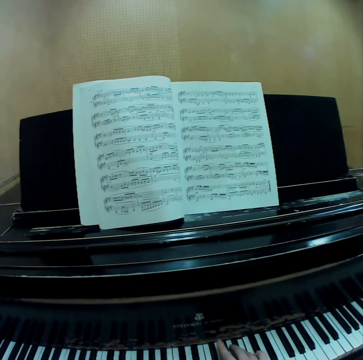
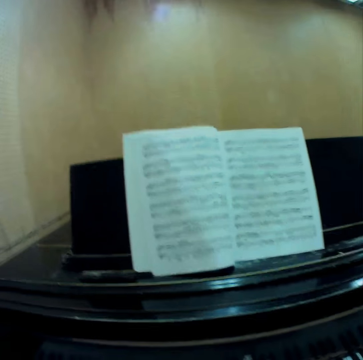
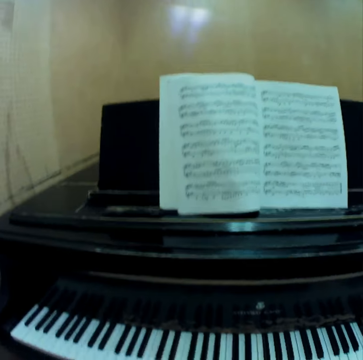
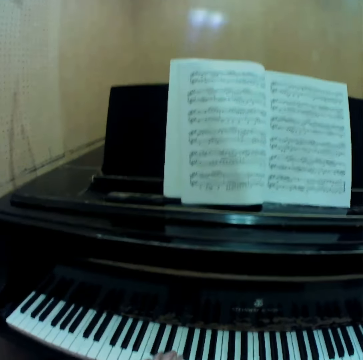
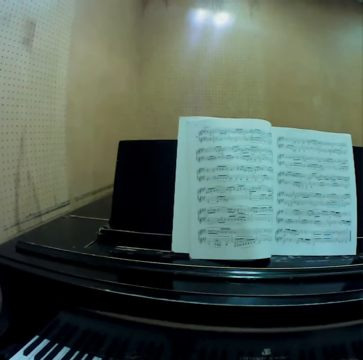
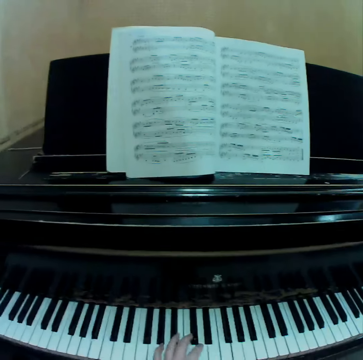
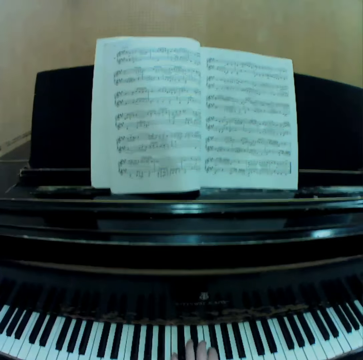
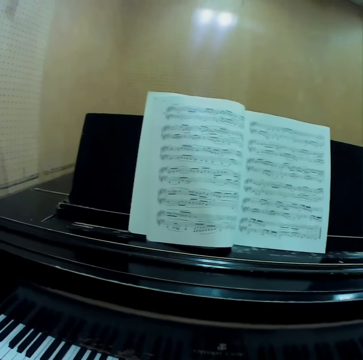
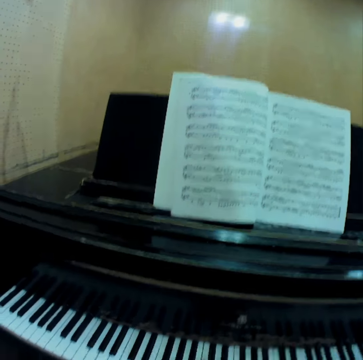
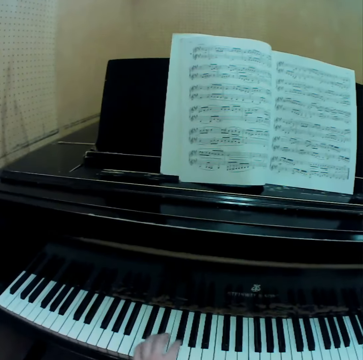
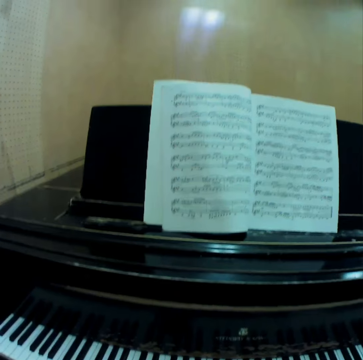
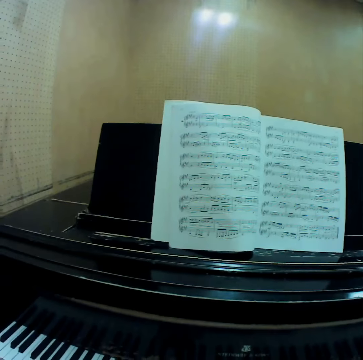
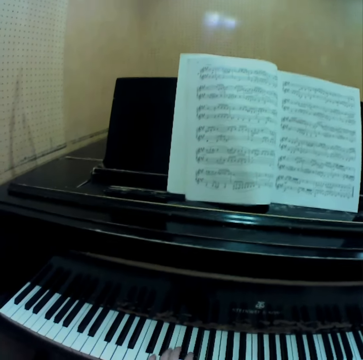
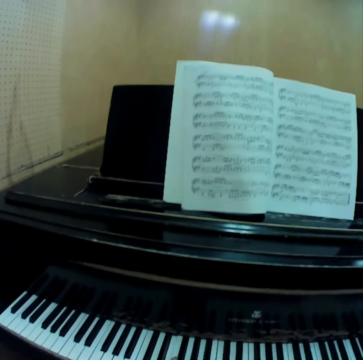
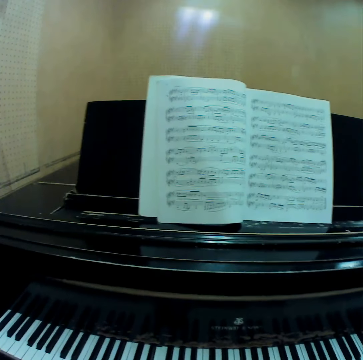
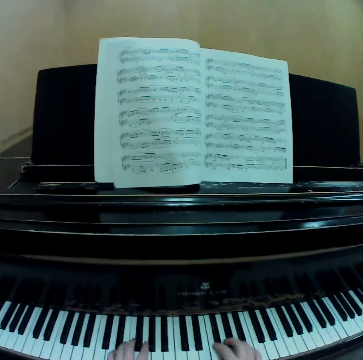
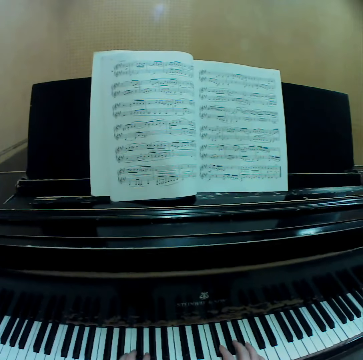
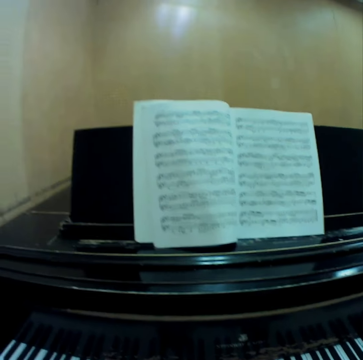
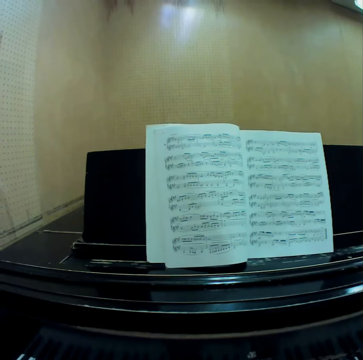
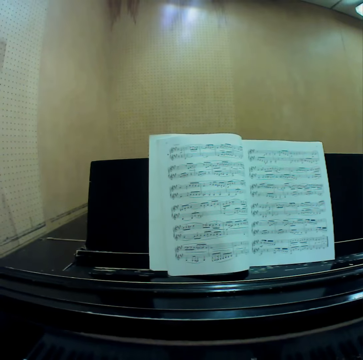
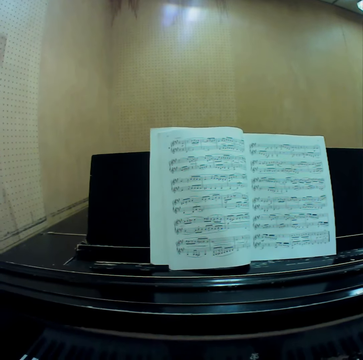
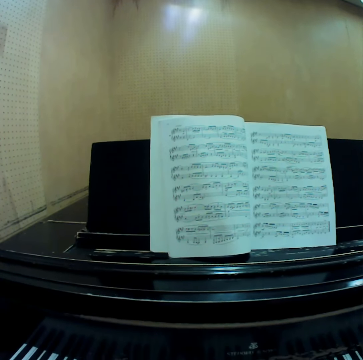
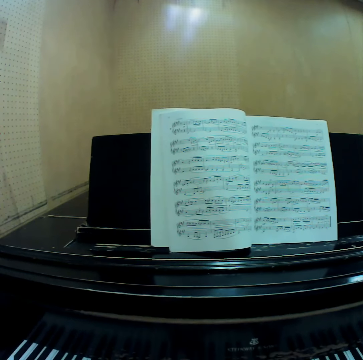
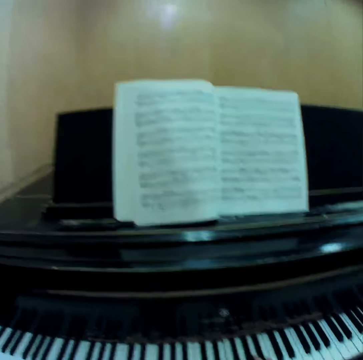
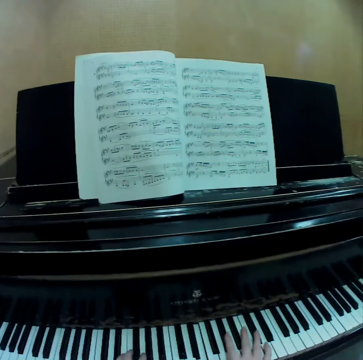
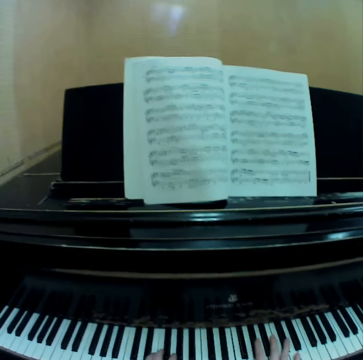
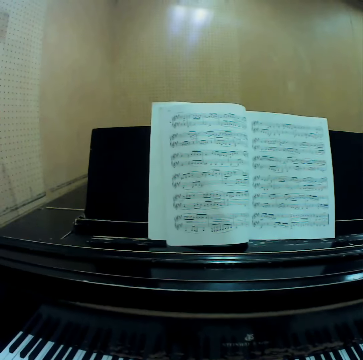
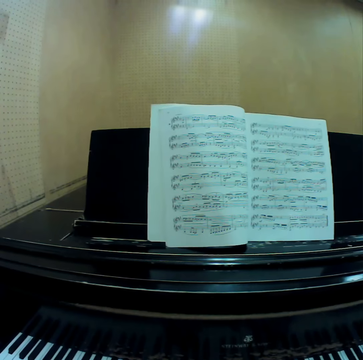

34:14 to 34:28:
The camera wearer stares at the pages of the book. She places her left hand onto the keyboard of the piano. She places her right hand onto her right thigh. She plays the piano with her left hand. She places her right hand onto the keyboard of the piano. She plays the piano with both hands.

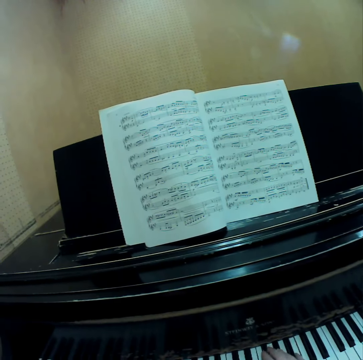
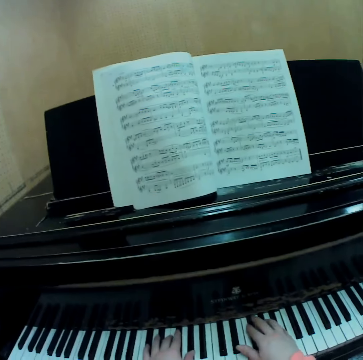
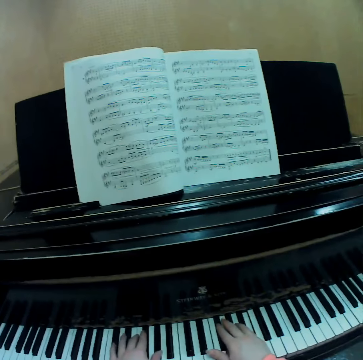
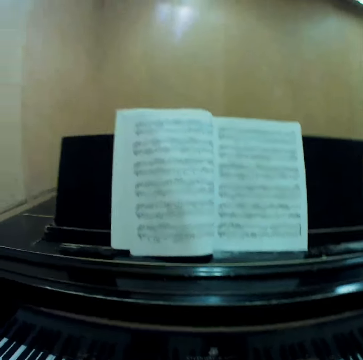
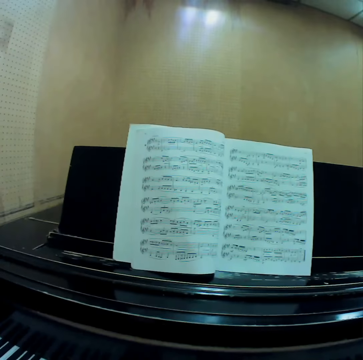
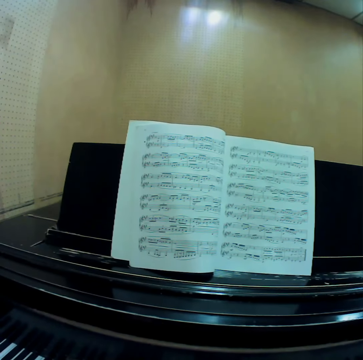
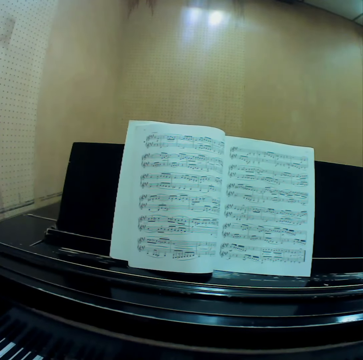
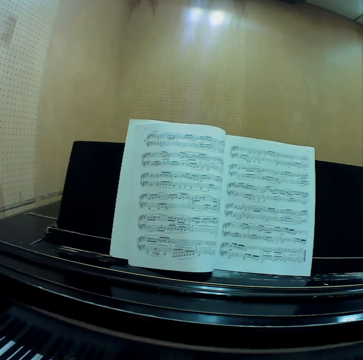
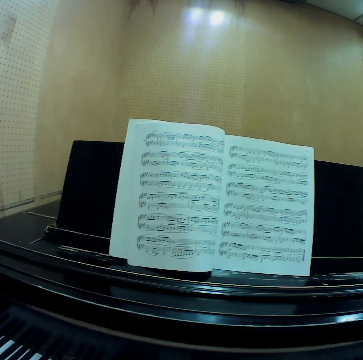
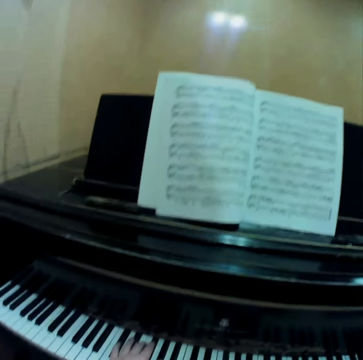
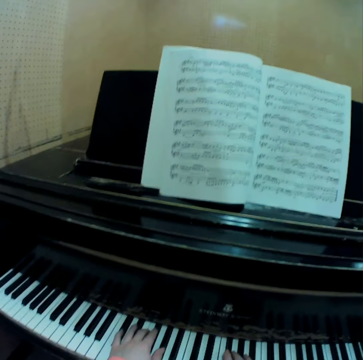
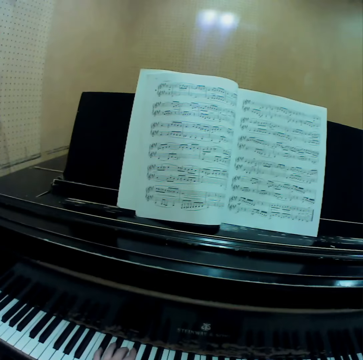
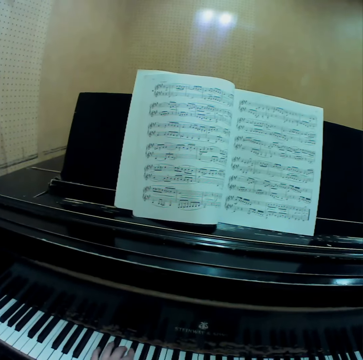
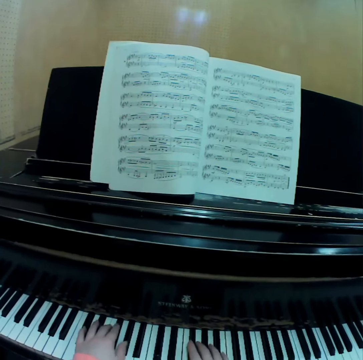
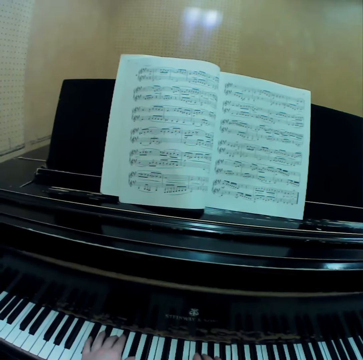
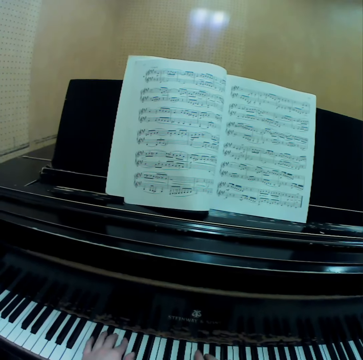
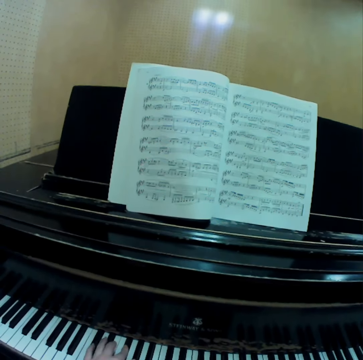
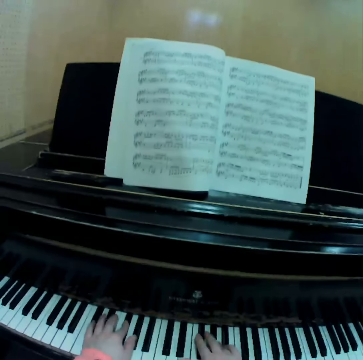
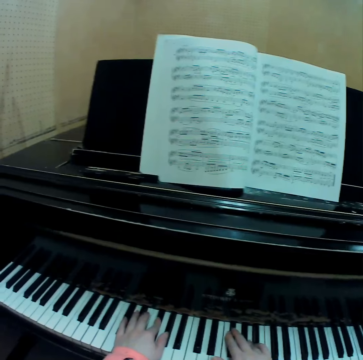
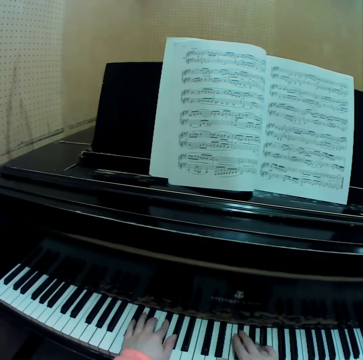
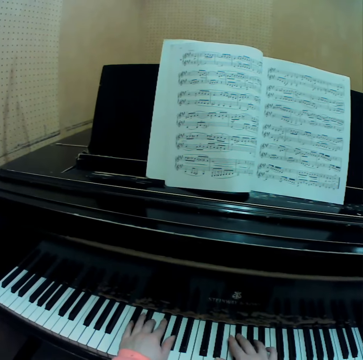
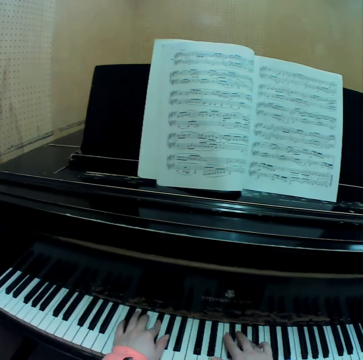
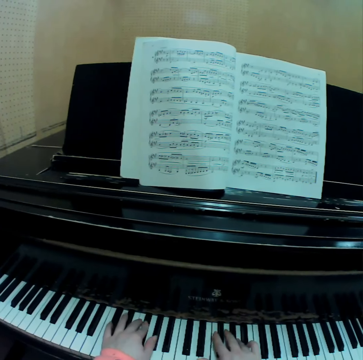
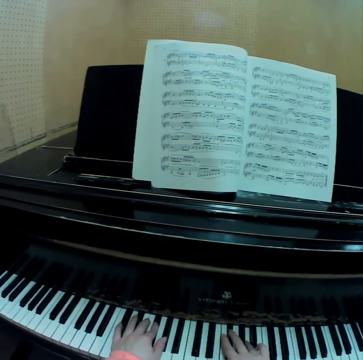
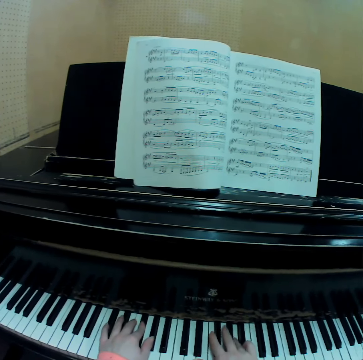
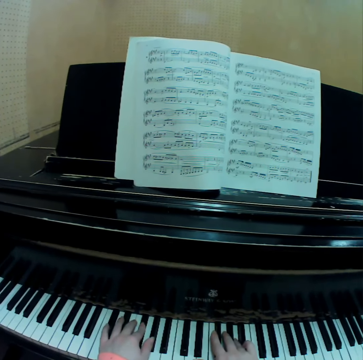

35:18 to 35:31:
The camera wearer stares at the pages of the book. She plays the piano with both her hands.

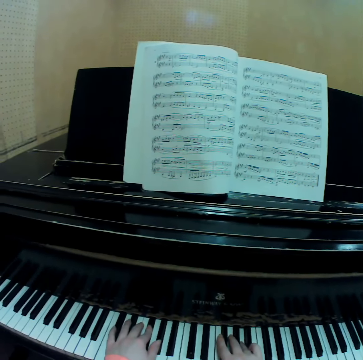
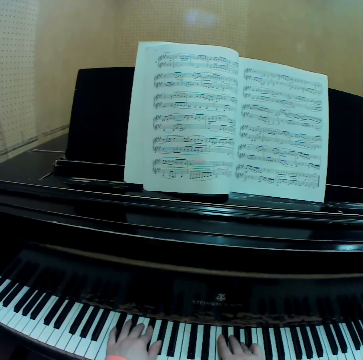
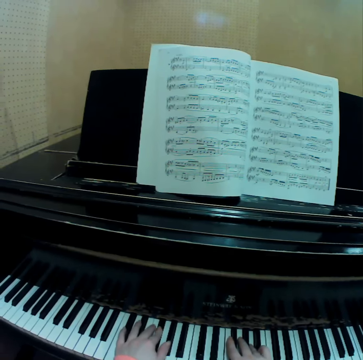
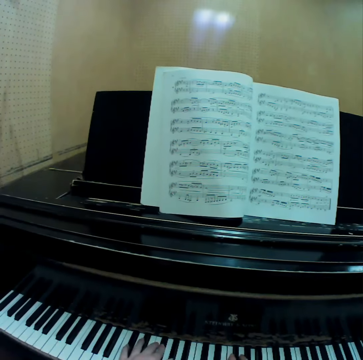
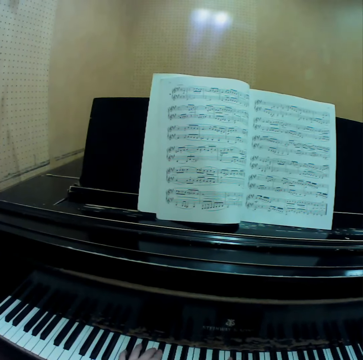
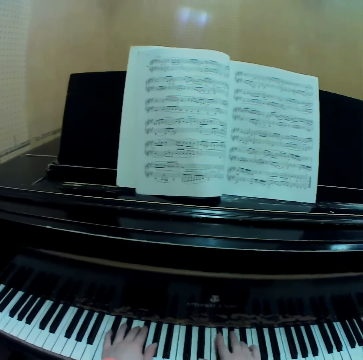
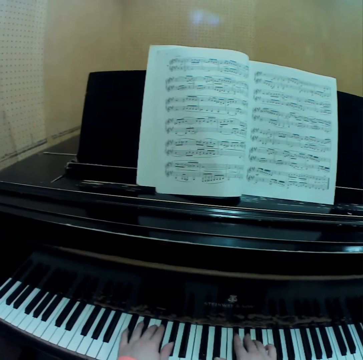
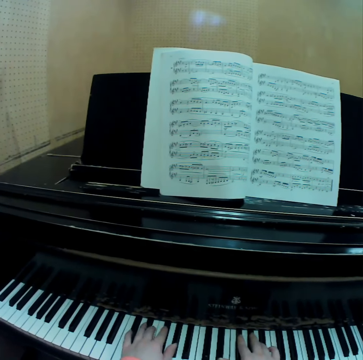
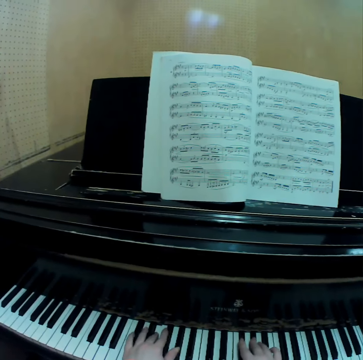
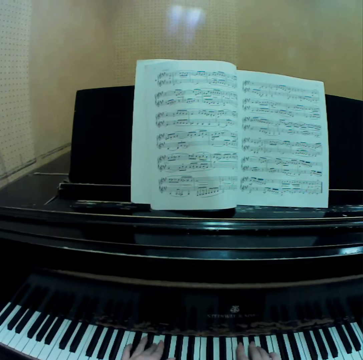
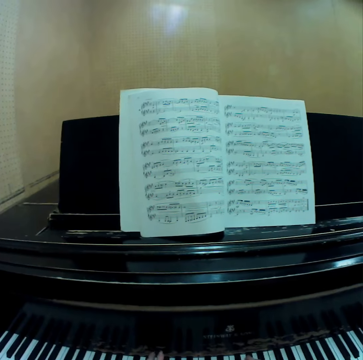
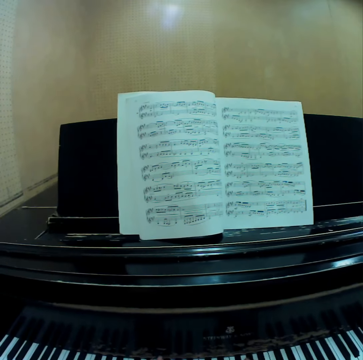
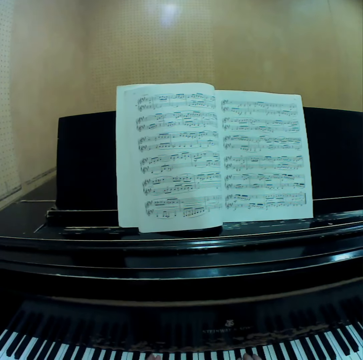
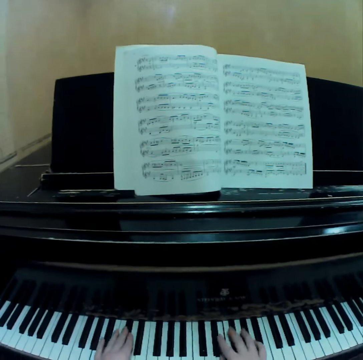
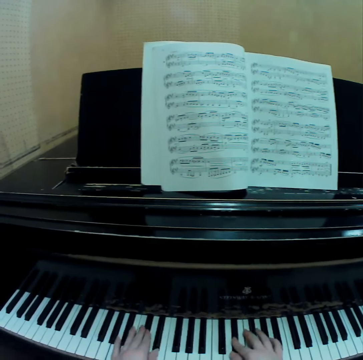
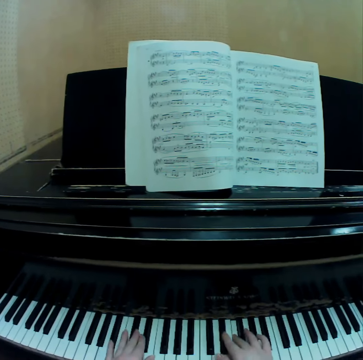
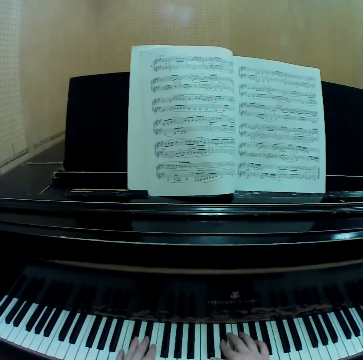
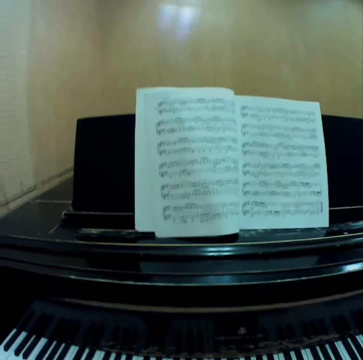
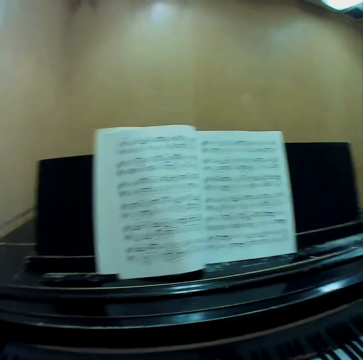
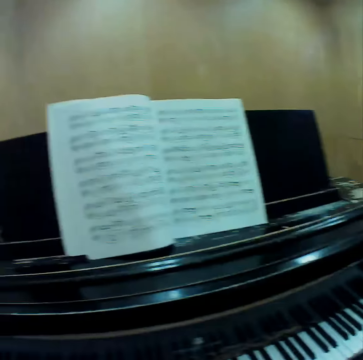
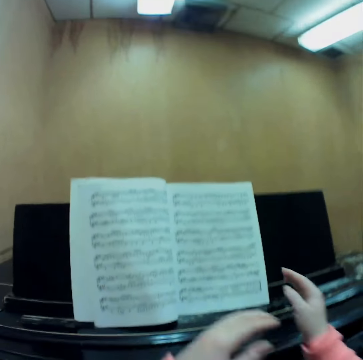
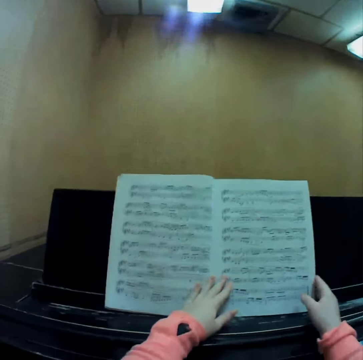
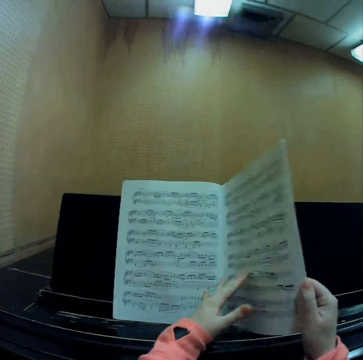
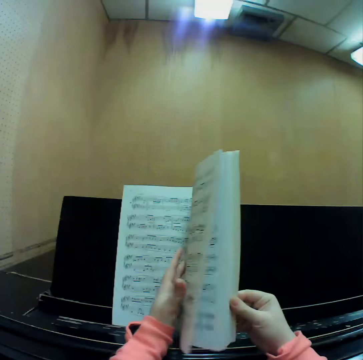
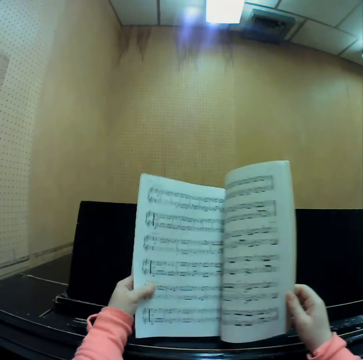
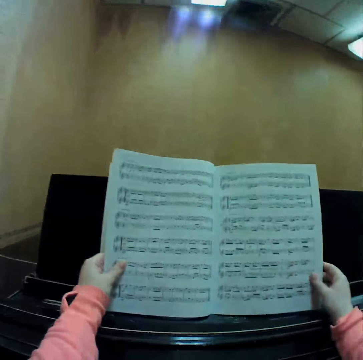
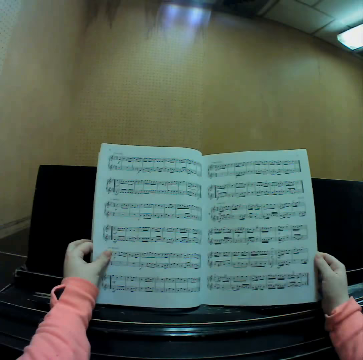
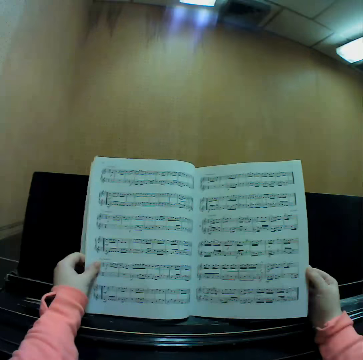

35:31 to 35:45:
The camera wearer stares at the pages of the book. She places her hands on the book. She holds the music manuscript with both hands. She lifts up a part of the book and talks to a person. She flips a page of the music manuscript with her right hand. She lowers the part of the book. She holds the music manuscript with both hands. She stares at the pages of the book.
